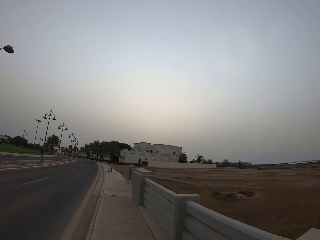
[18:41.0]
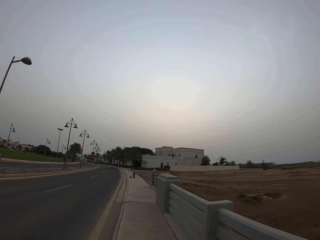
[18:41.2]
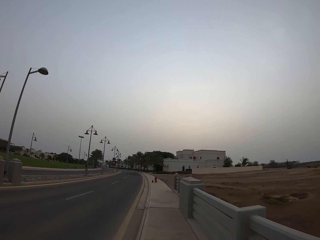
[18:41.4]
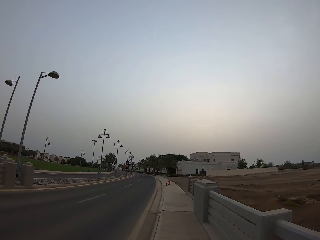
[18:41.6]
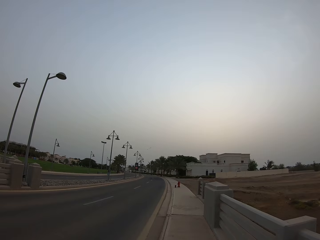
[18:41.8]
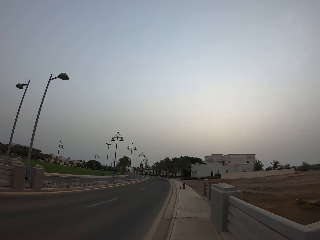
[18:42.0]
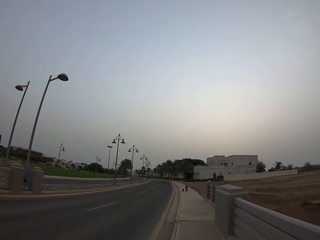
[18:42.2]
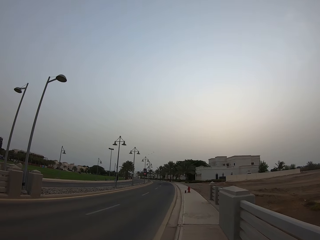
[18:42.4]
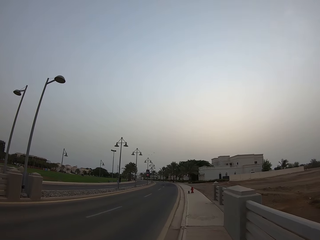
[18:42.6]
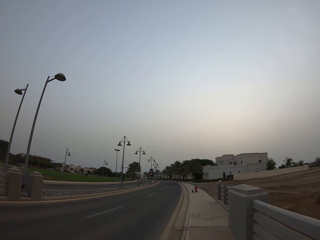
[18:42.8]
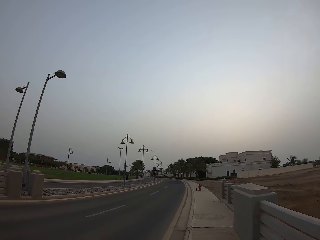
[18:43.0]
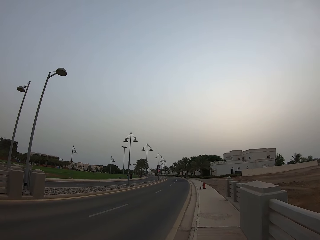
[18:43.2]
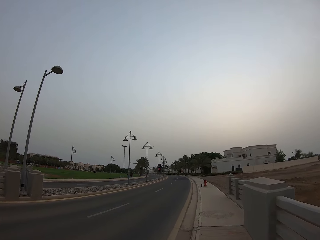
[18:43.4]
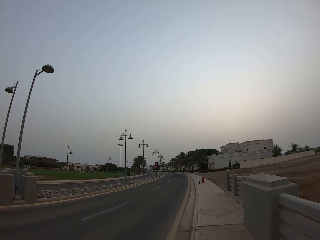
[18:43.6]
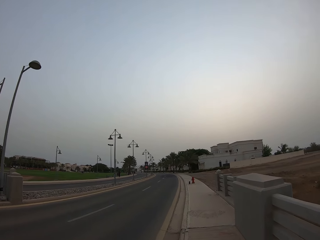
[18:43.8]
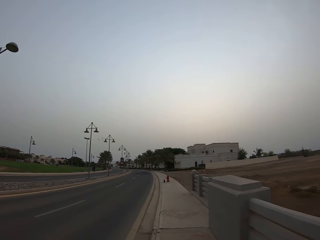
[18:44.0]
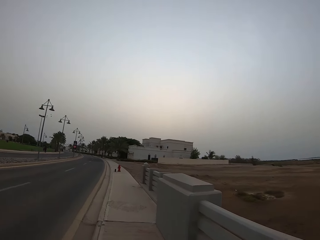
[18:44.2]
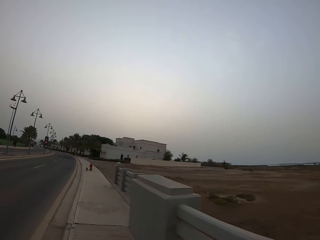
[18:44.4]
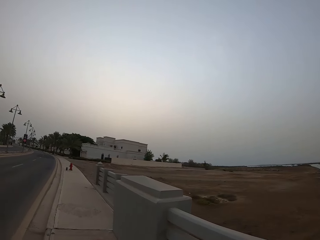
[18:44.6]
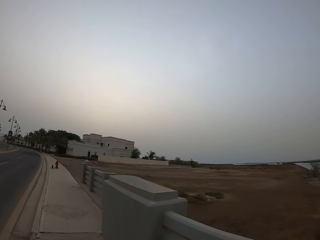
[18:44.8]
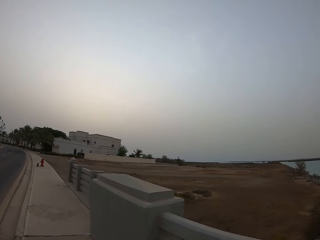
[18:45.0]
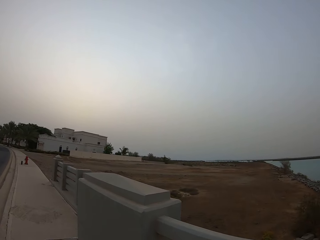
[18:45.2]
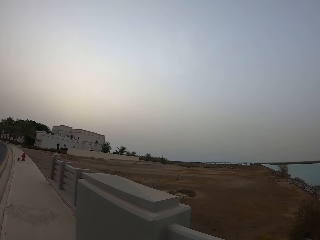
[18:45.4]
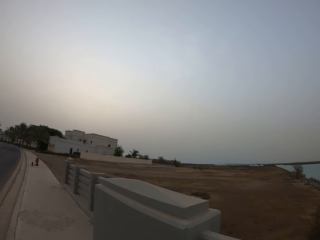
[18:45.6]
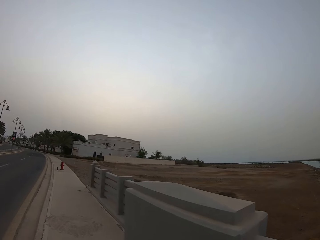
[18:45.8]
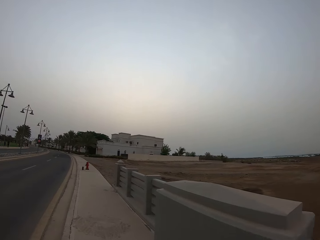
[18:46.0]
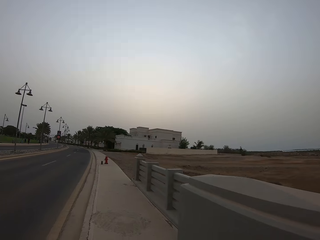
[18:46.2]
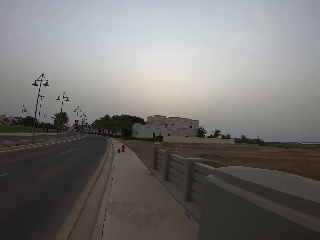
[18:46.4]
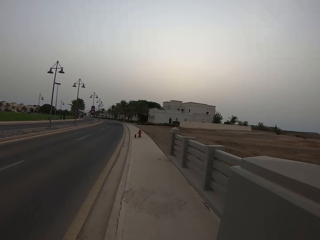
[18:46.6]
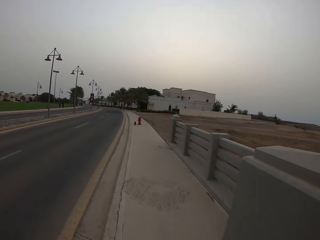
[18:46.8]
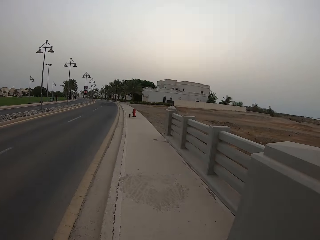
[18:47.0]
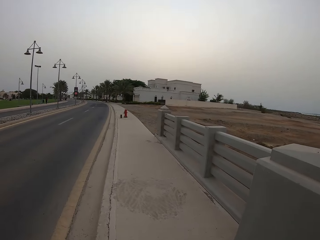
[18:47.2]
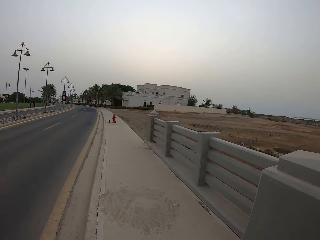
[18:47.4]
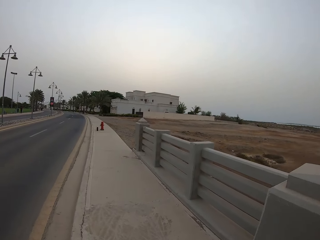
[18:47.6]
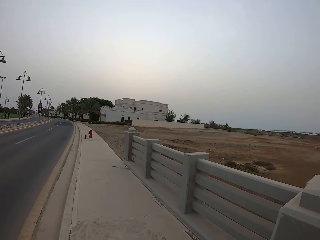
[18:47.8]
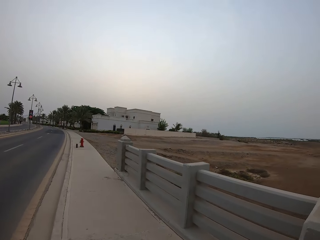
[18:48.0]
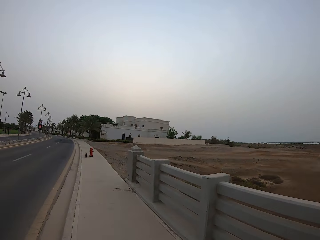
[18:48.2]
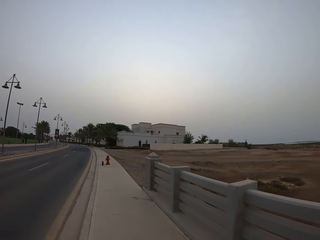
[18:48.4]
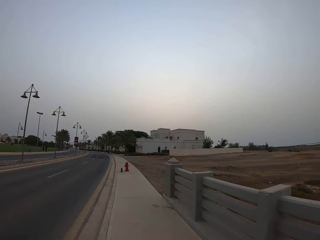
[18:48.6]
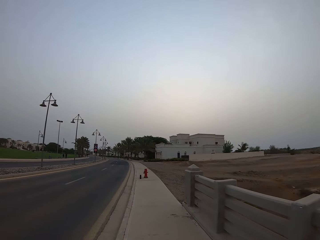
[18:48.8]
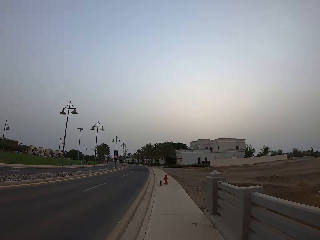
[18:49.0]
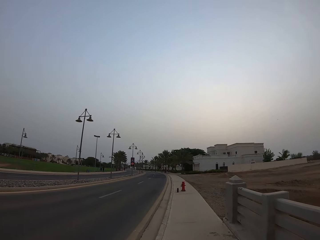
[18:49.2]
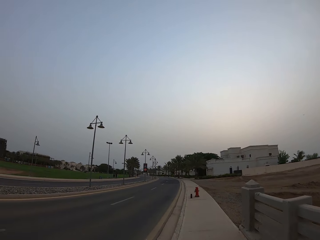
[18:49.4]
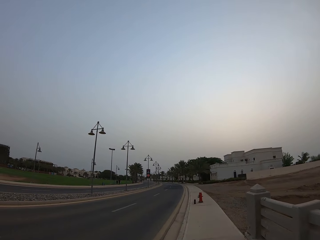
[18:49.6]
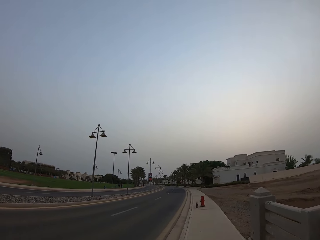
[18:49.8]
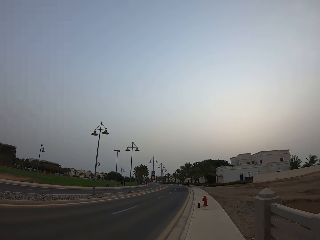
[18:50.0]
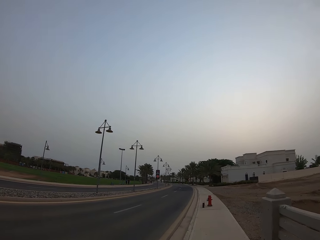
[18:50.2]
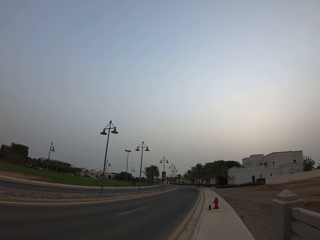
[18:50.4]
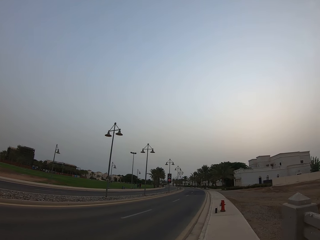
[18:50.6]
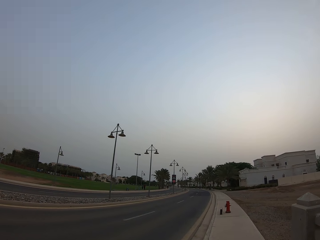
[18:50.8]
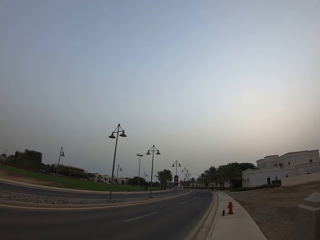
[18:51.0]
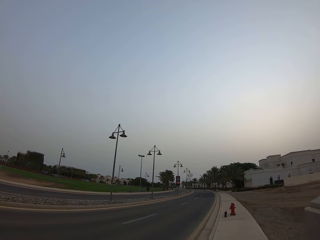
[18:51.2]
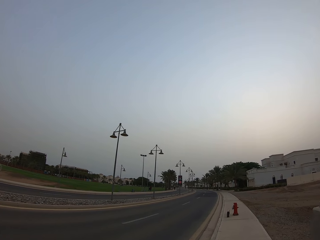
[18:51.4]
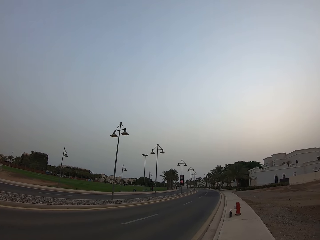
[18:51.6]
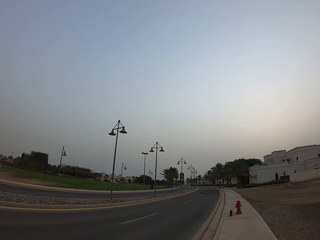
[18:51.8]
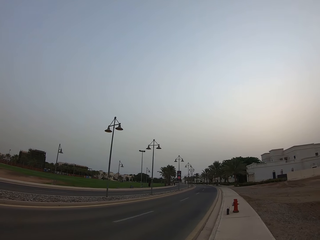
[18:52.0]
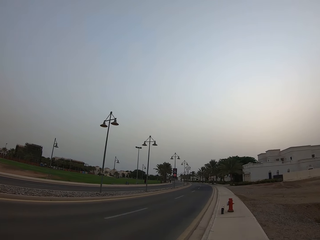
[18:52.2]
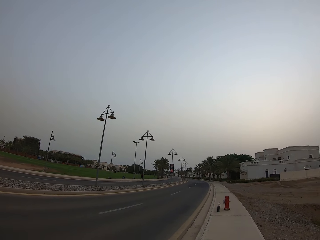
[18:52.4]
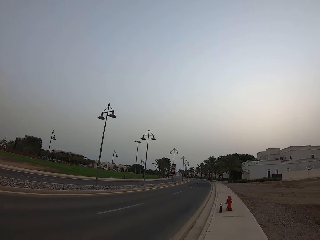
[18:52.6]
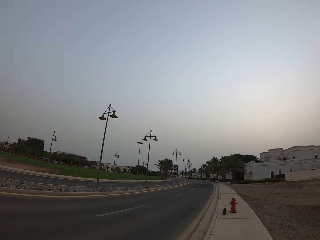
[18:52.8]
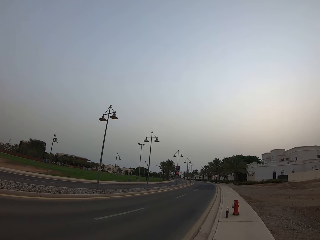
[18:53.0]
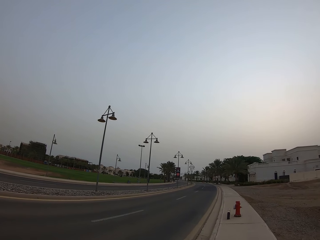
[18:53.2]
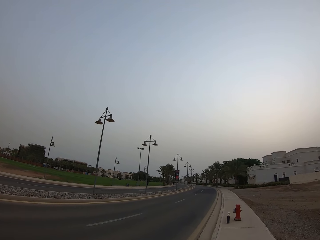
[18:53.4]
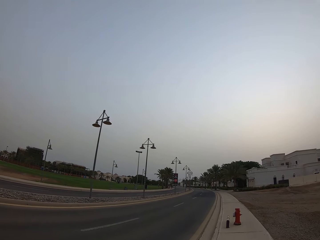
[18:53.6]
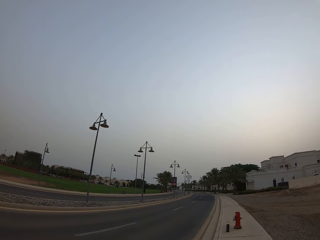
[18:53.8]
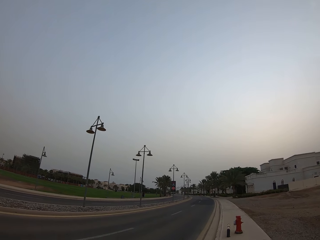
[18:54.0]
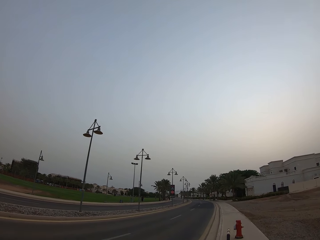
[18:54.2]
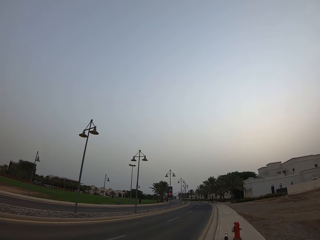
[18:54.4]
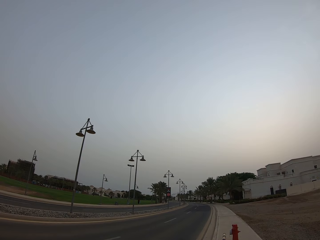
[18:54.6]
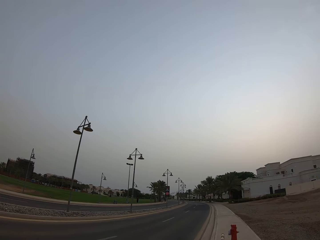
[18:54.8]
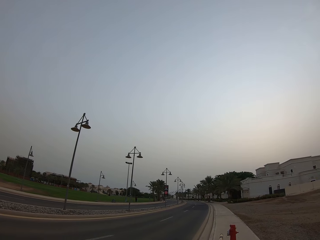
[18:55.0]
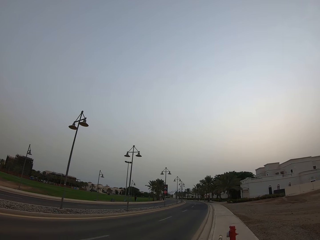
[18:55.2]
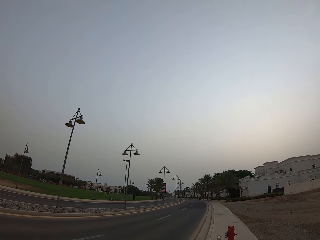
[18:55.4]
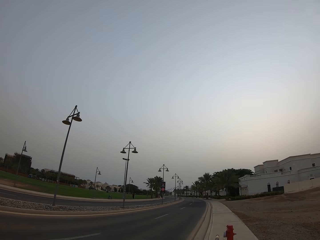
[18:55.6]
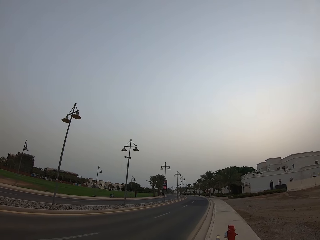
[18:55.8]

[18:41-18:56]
The camera wearer looks on the field. They look on the road. They walk along the sidewalk.

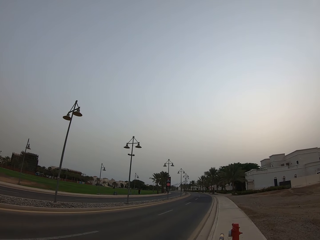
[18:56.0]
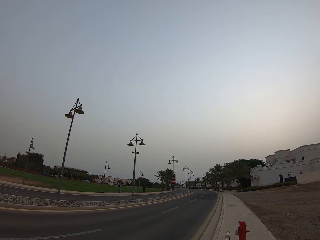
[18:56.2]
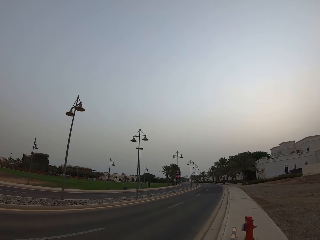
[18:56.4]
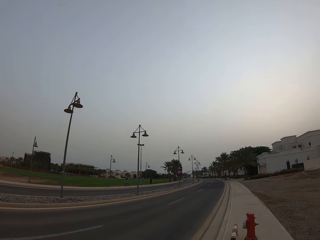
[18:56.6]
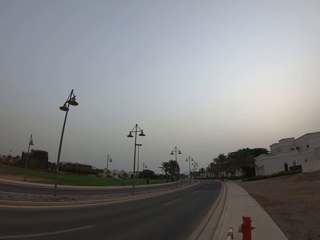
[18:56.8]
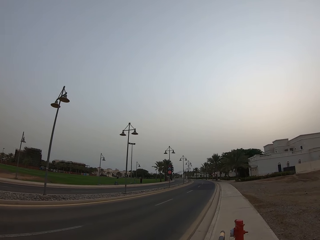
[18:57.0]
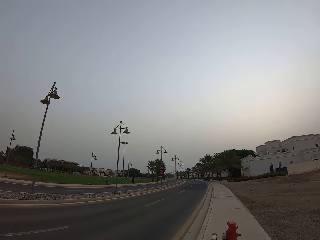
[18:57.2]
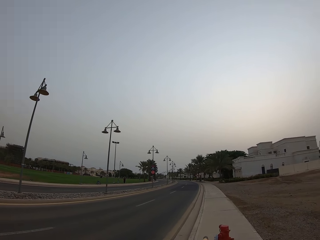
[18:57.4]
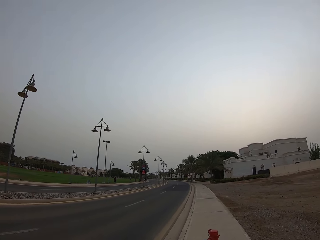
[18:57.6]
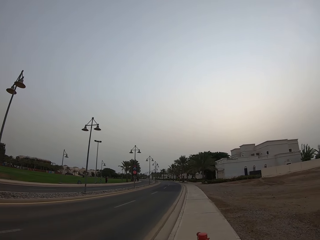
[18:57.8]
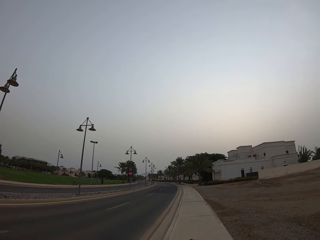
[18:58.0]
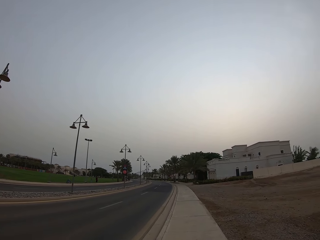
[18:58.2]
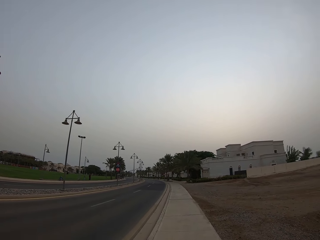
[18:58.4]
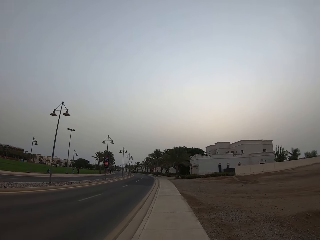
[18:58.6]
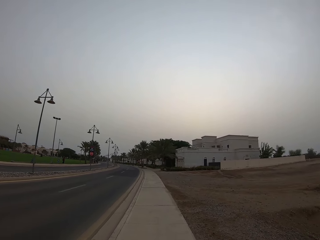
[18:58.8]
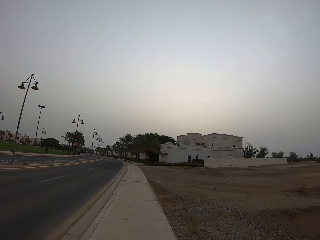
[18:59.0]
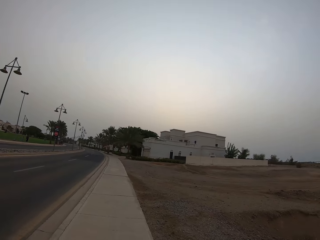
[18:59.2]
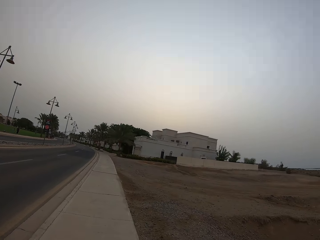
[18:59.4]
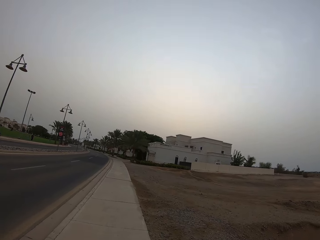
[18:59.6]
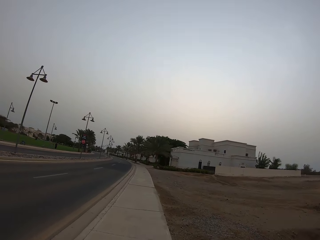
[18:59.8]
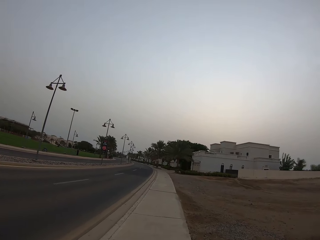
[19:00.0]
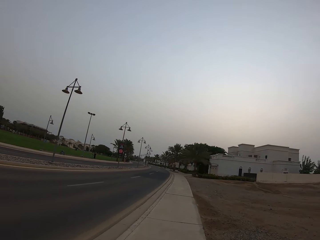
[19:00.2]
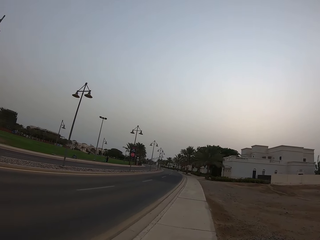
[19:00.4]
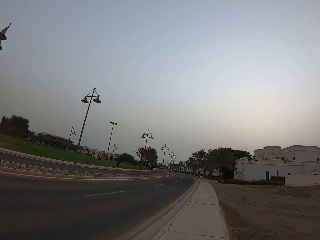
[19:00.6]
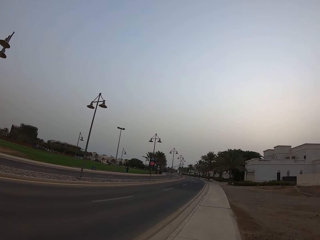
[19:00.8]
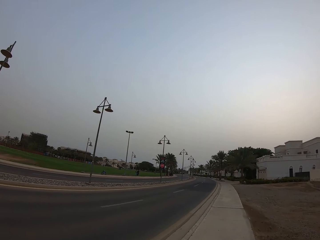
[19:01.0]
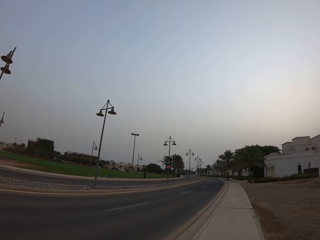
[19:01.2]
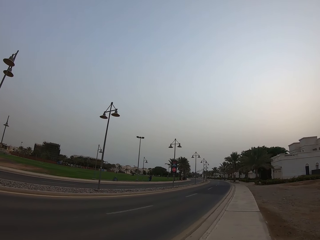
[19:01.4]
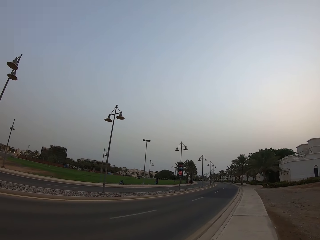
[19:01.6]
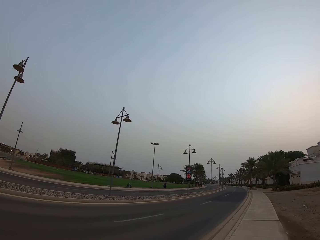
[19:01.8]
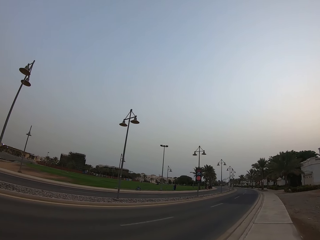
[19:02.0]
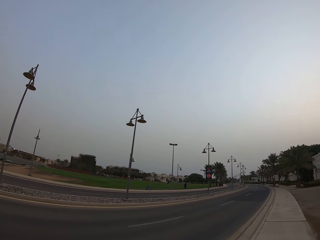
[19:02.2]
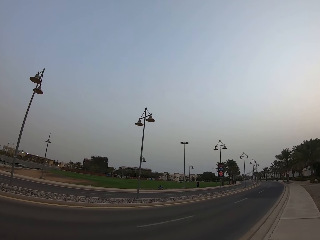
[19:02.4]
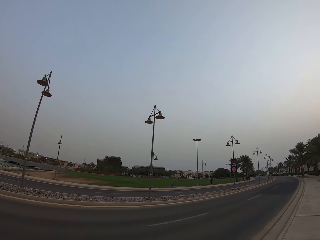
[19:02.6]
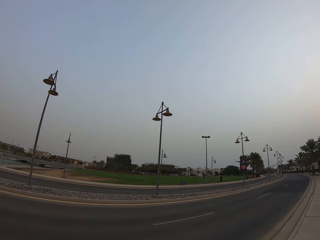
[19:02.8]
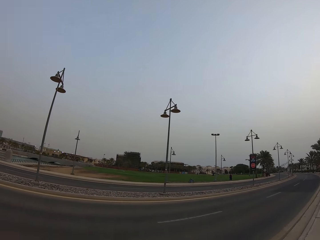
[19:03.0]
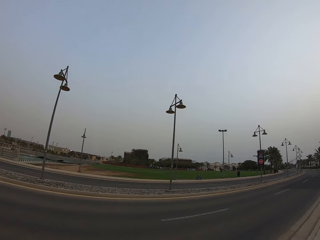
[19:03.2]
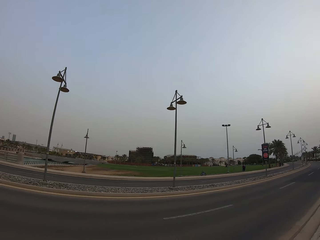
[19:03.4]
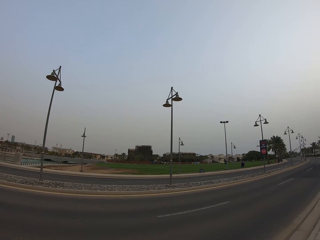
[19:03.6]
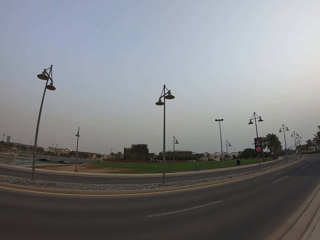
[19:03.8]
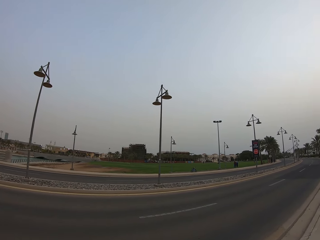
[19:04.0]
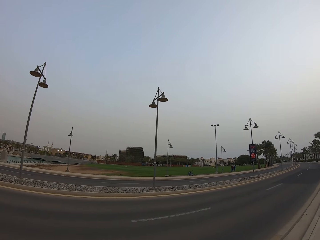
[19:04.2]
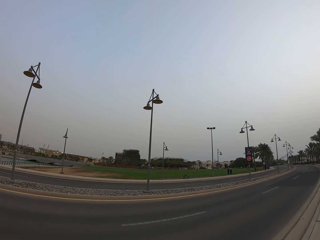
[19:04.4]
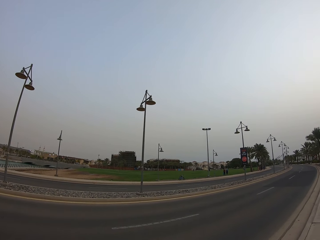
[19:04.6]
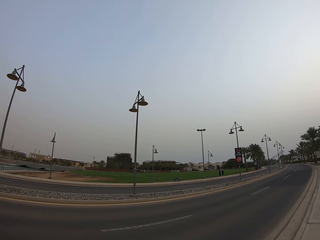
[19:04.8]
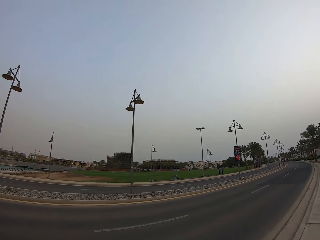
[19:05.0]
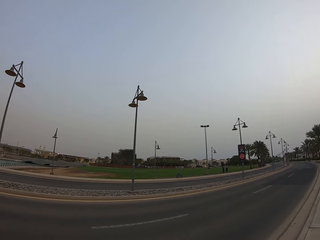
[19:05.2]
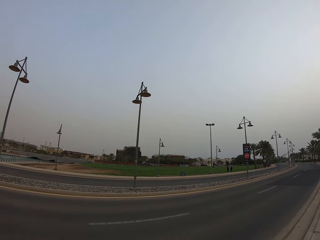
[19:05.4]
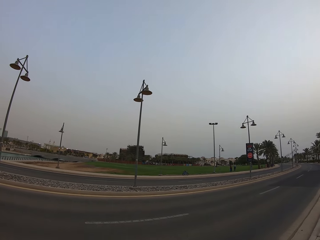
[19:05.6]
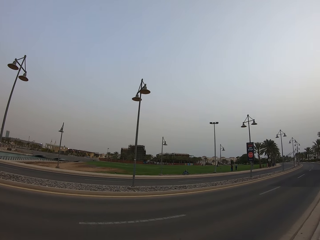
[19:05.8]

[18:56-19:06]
The camera wearer walks on the walkway. They look at the roads.
